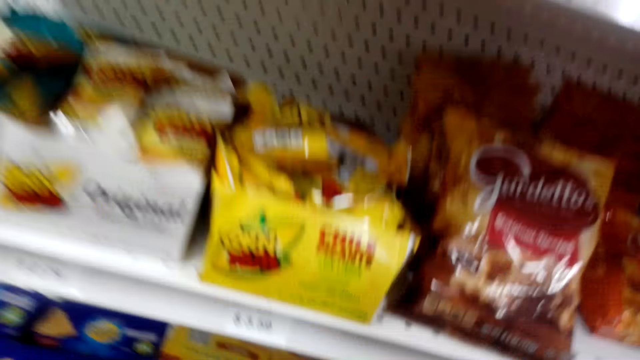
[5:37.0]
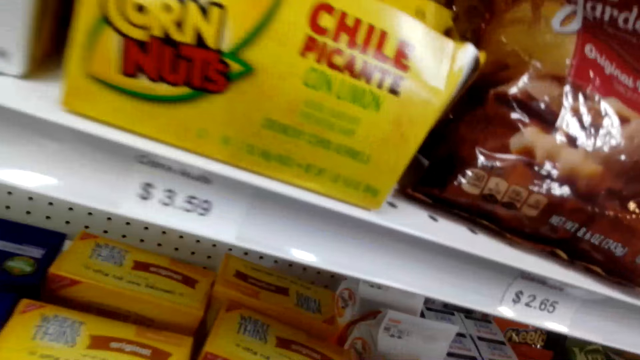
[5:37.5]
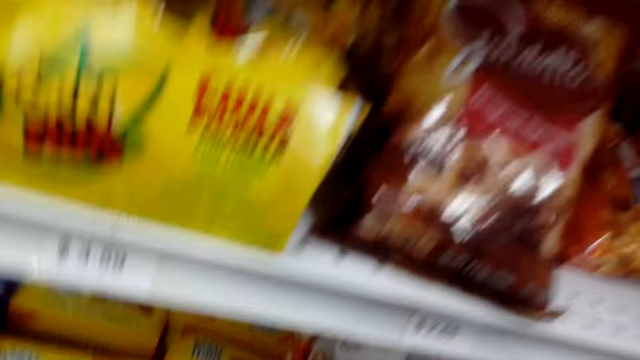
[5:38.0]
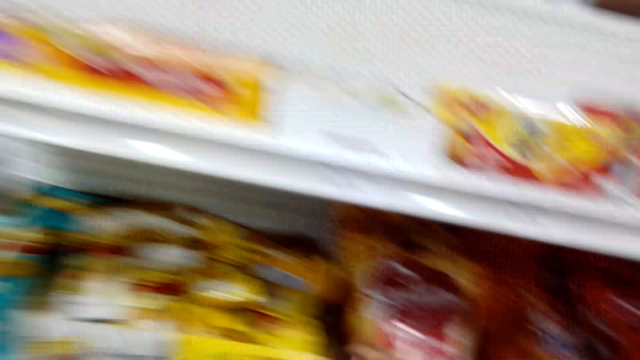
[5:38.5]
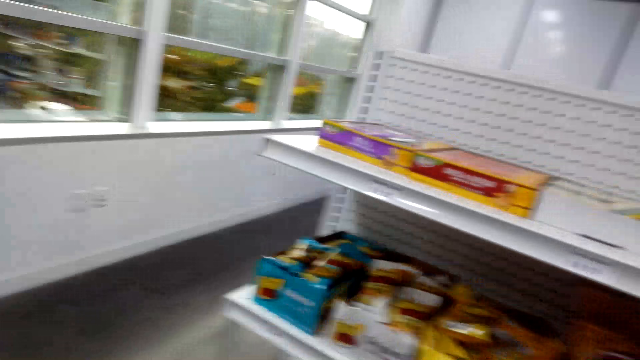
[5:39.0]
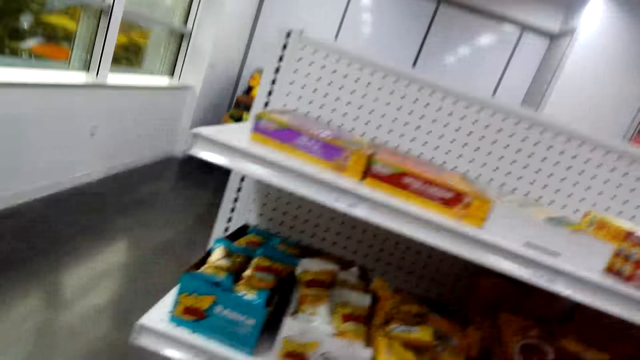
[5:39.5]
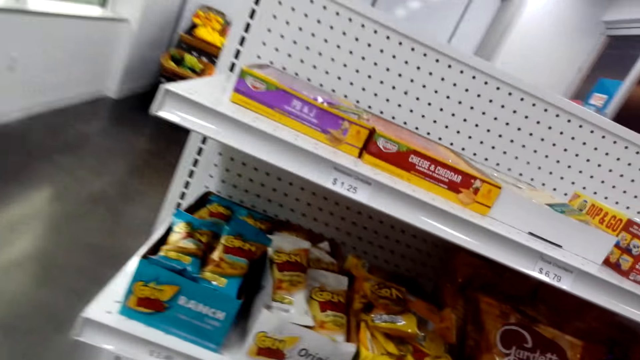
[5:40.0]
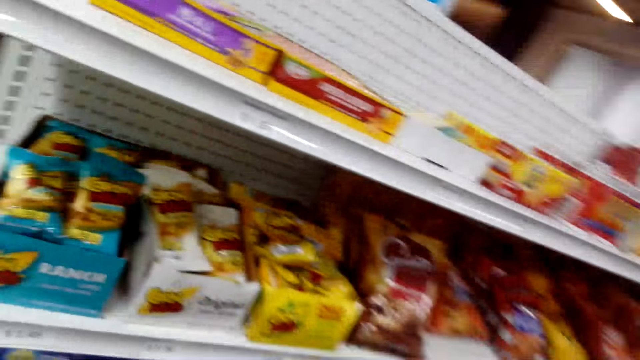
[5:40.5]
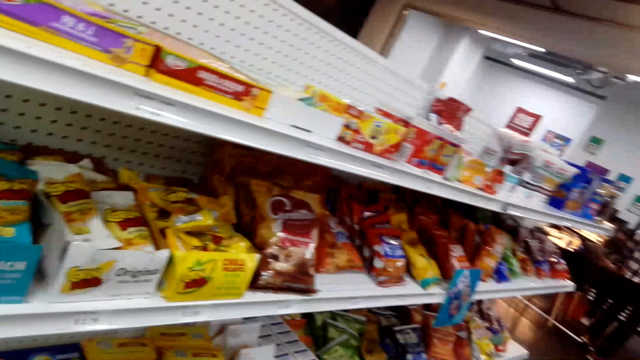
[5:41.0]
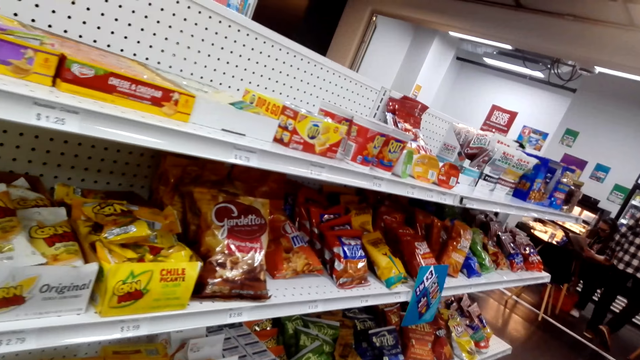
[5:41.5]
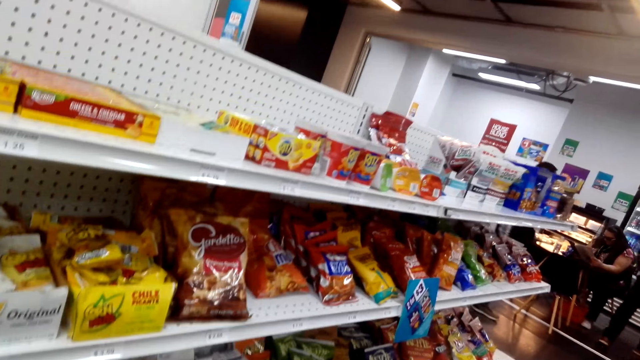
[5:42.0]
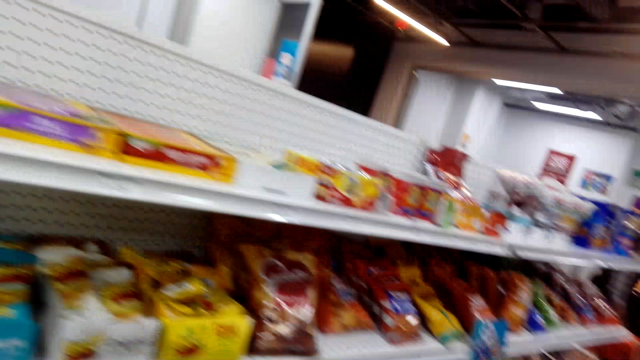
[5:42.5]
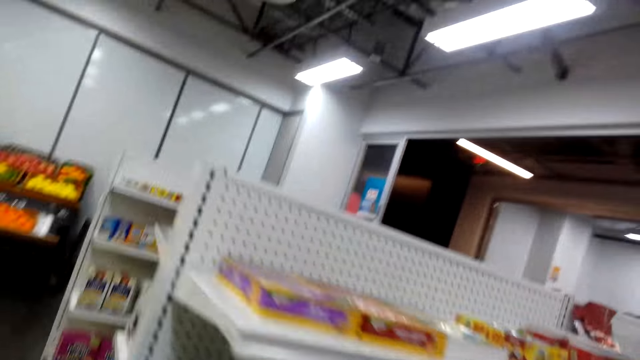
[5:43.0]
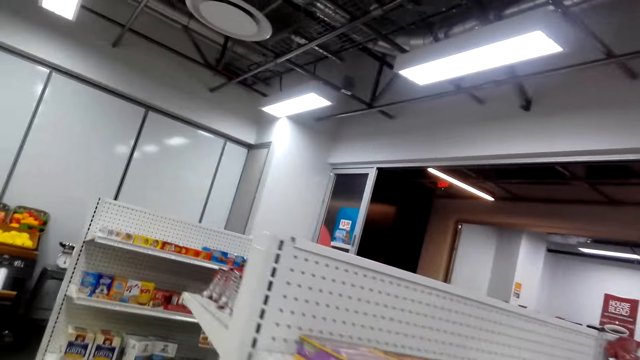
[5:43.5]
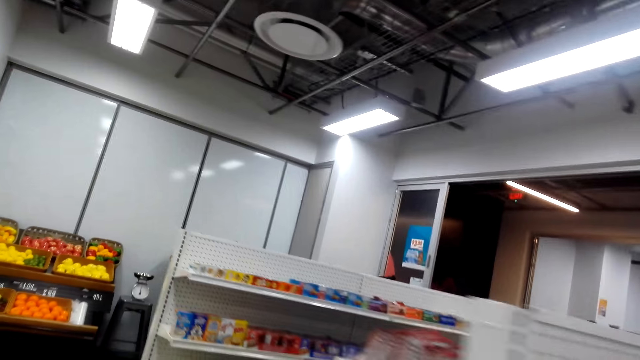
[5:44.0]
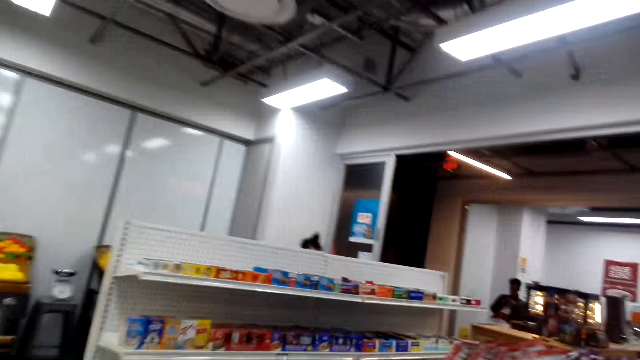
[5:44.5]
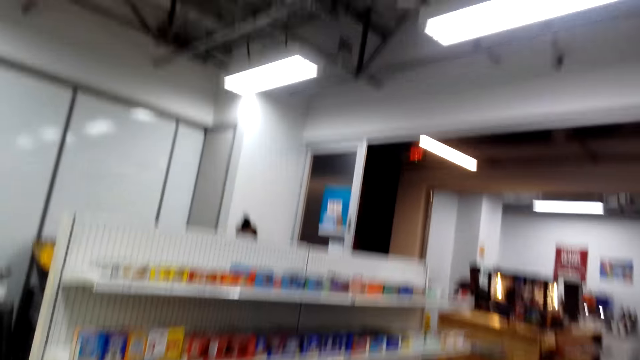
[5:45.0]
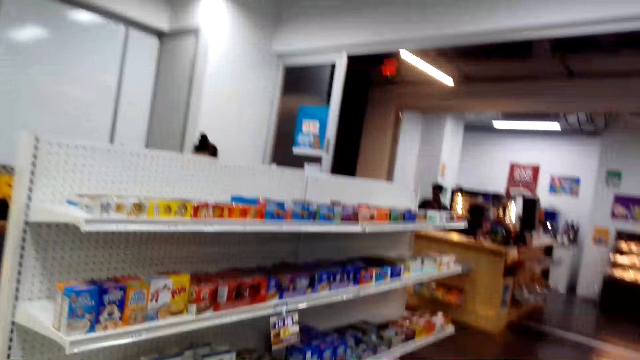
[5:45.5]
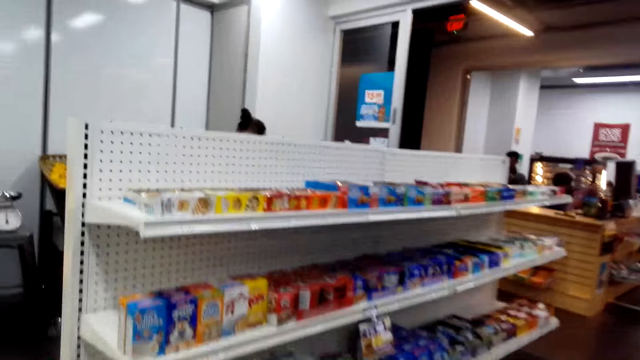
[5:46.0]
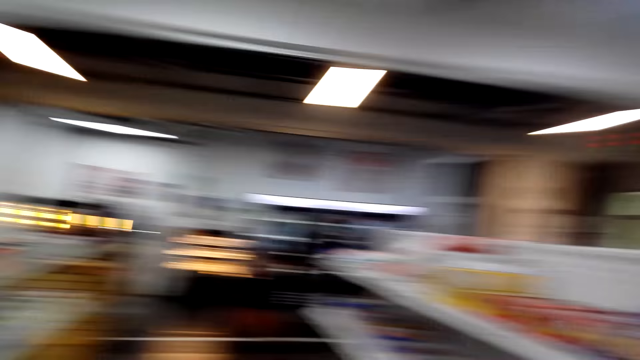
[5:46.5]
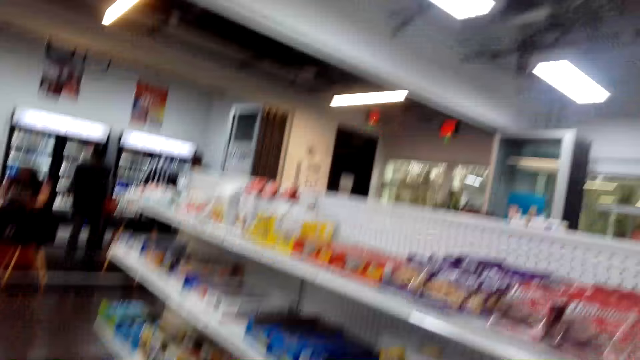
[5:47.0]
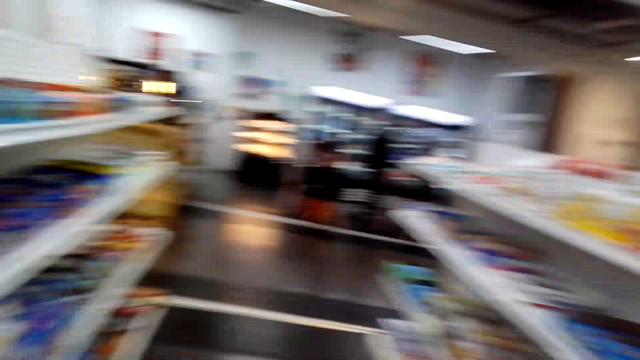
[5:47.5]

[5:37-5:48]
The camera wearer looks around and walks in the room.

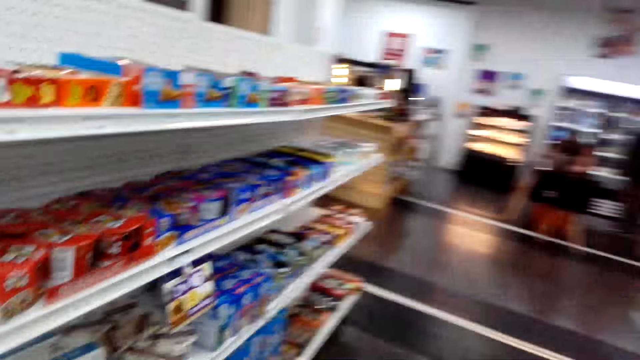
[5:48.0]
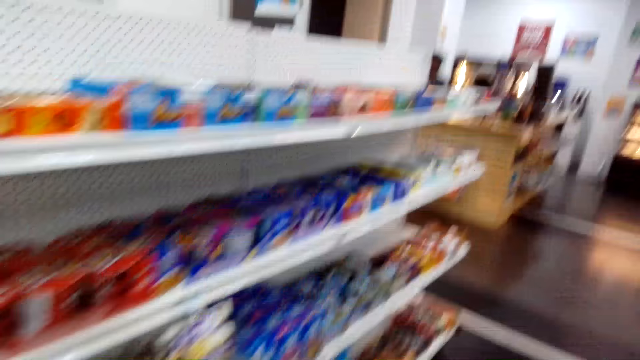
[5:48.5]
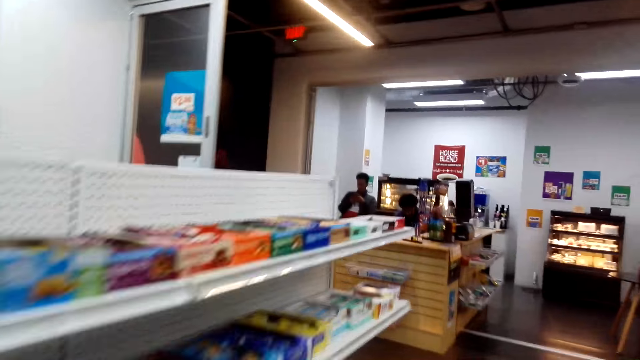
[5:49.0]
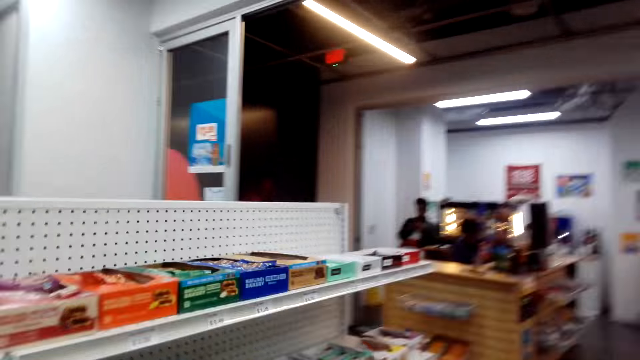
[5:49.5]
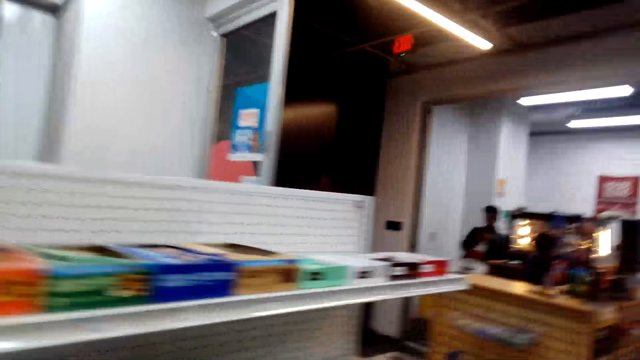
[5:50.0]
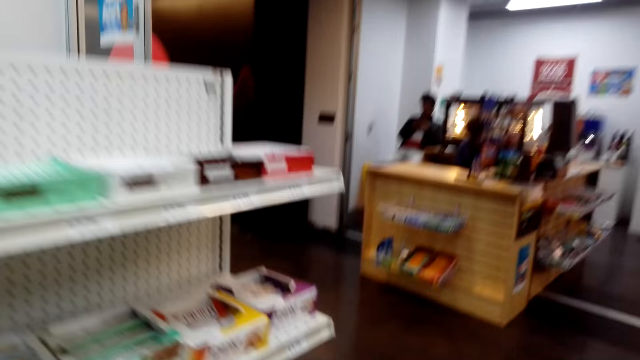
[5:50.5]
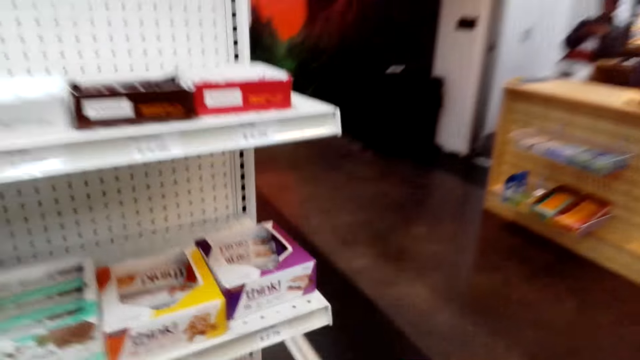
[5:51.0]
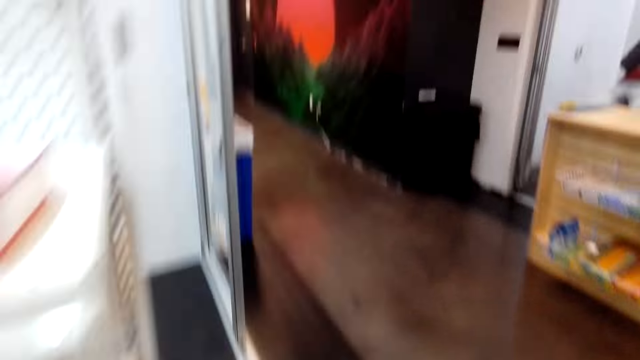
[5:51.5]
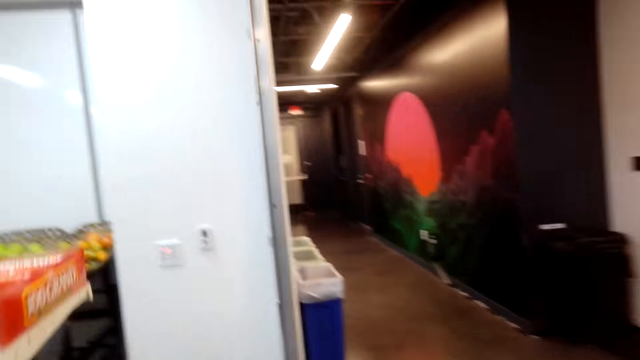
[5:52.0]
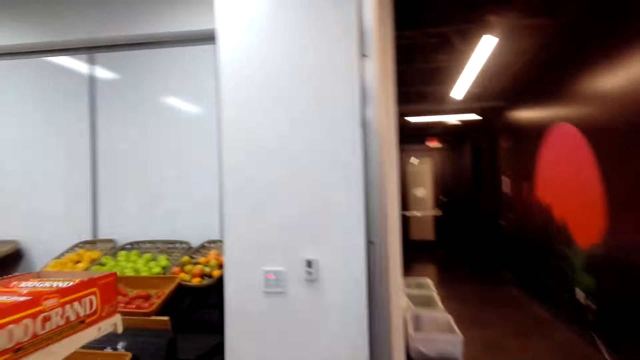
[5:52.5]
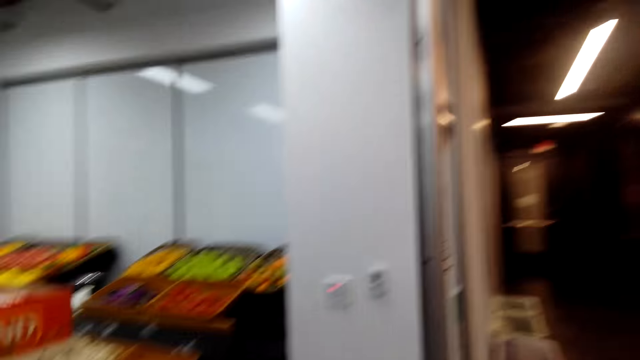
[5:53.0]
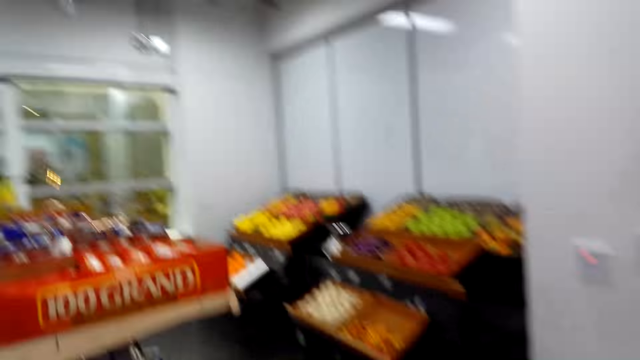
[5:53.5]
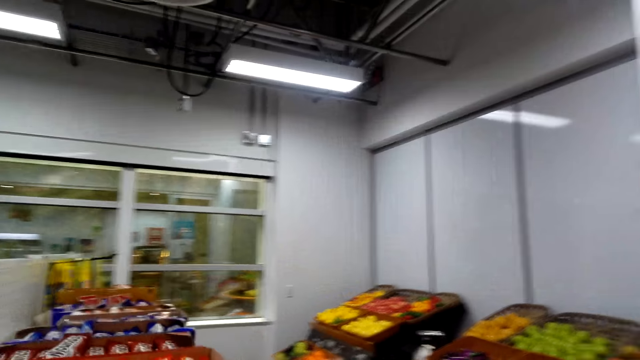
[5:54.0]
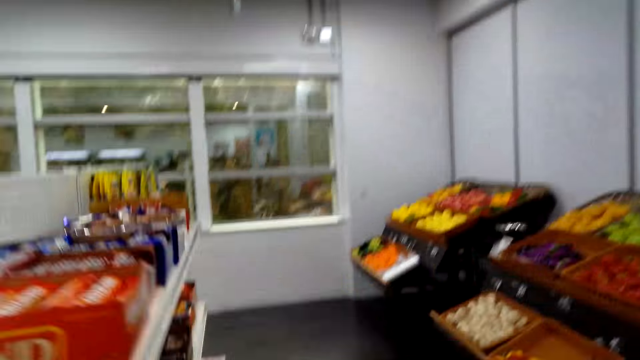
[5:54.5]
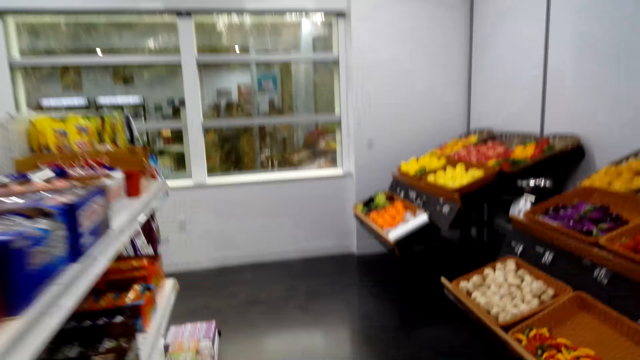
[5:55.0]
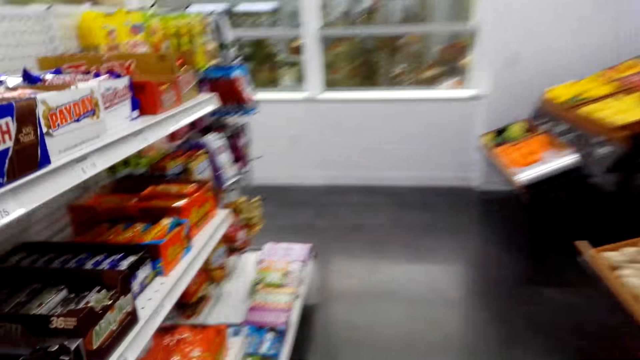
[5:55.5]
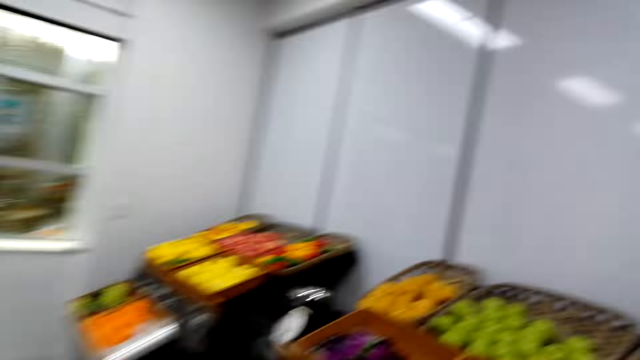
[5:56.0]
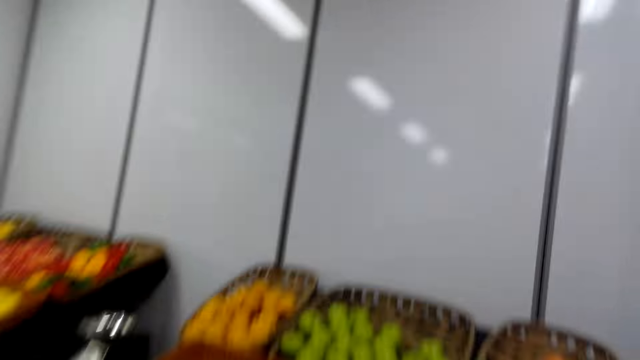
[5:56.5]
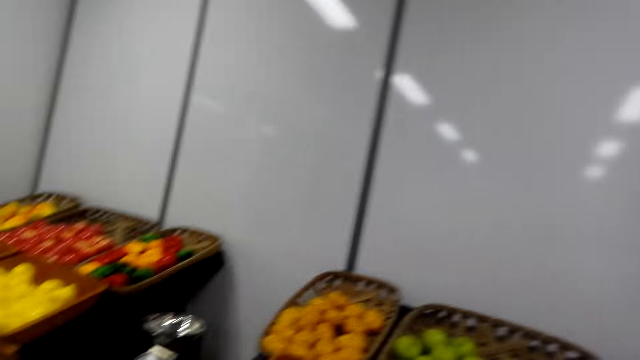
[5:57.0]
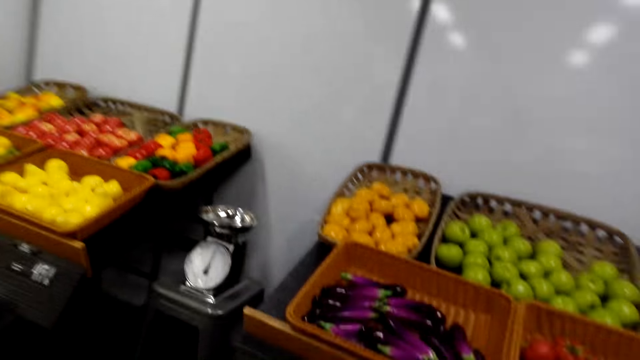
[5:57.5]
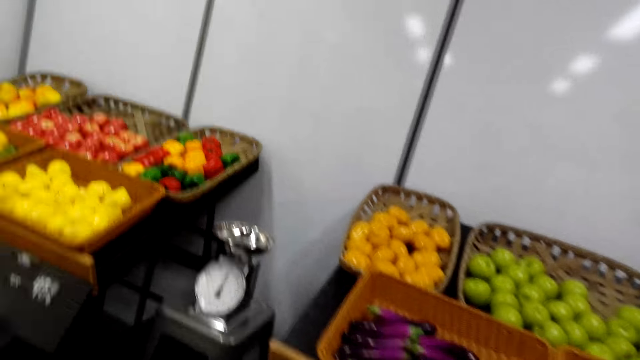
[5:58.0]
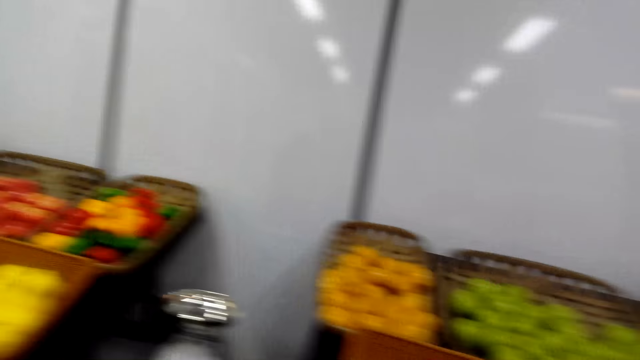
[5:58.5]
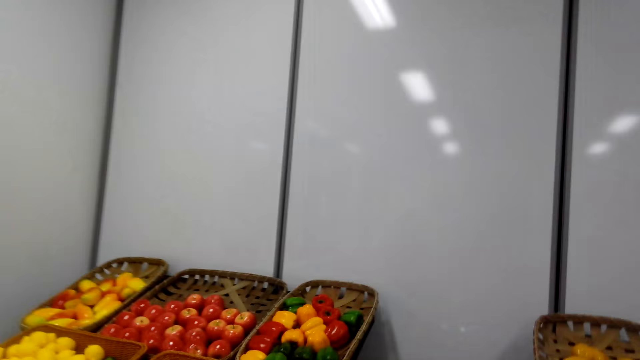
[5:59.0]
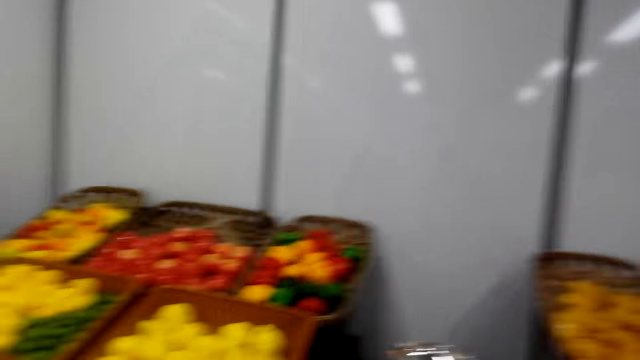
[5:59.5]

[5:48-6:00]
The camera wearer converses with a woman. They walk in the room. They converse with the woman. They walk in the room.
